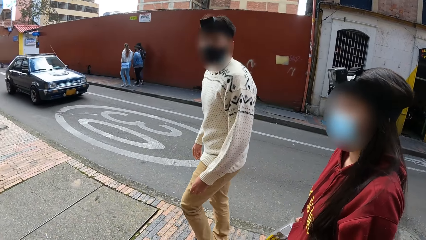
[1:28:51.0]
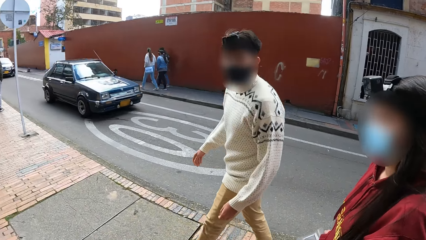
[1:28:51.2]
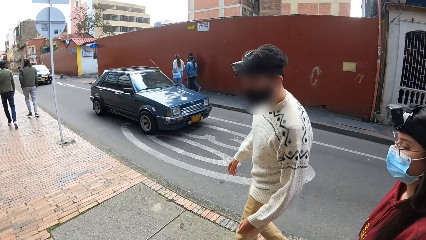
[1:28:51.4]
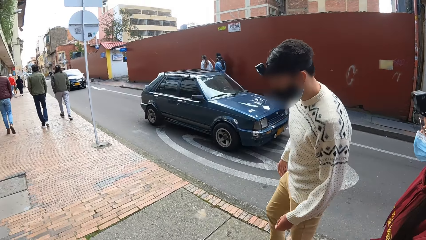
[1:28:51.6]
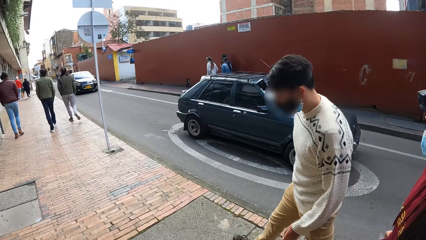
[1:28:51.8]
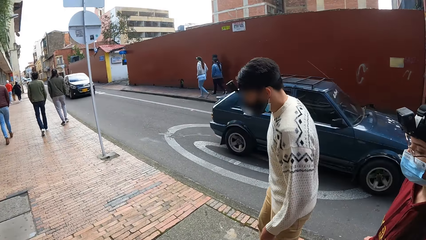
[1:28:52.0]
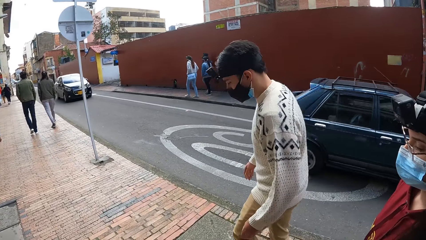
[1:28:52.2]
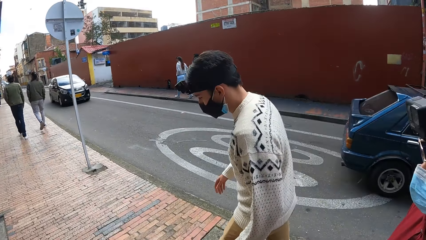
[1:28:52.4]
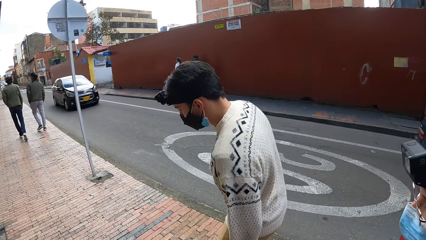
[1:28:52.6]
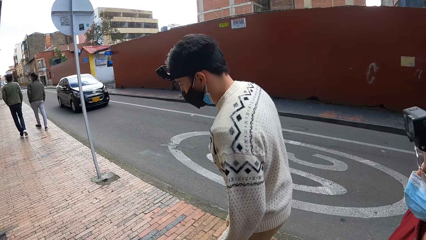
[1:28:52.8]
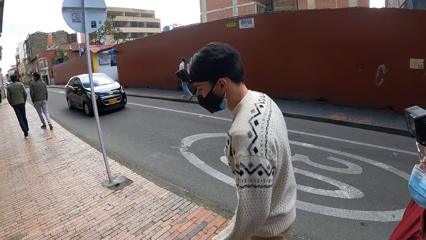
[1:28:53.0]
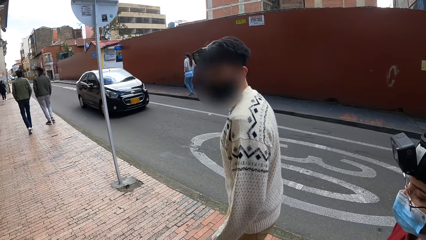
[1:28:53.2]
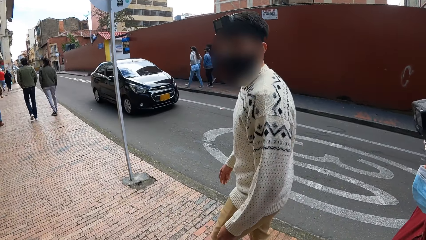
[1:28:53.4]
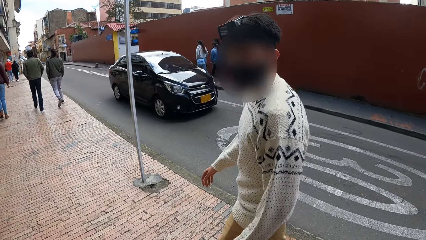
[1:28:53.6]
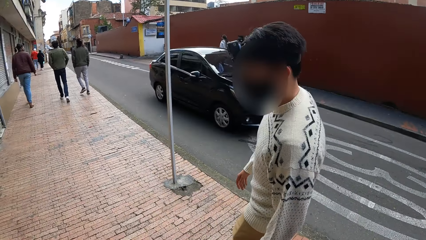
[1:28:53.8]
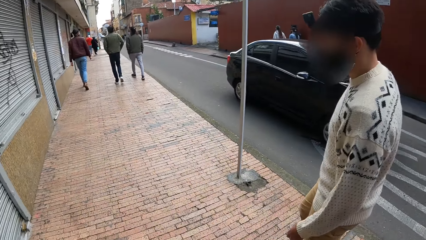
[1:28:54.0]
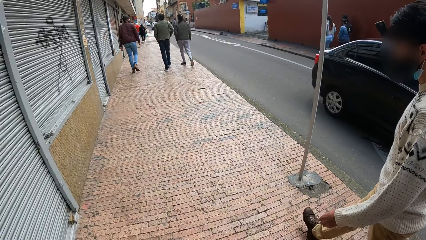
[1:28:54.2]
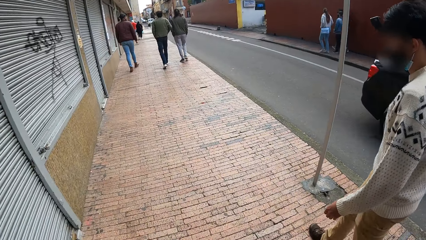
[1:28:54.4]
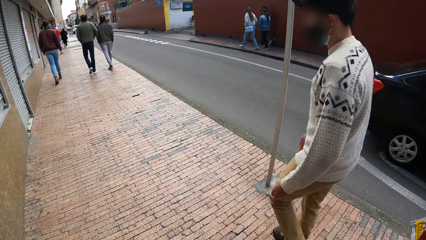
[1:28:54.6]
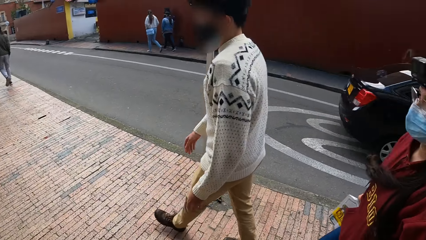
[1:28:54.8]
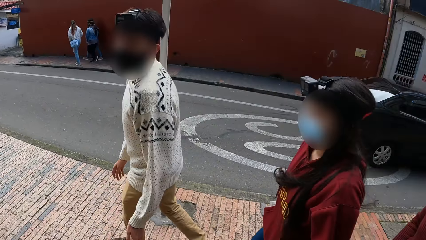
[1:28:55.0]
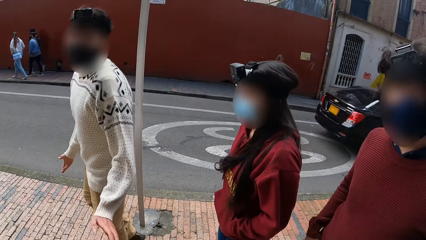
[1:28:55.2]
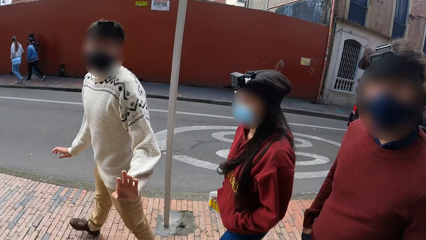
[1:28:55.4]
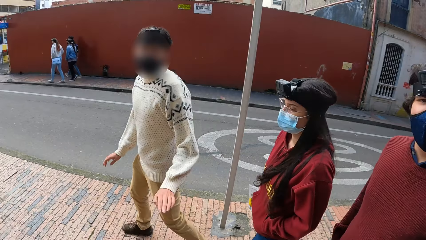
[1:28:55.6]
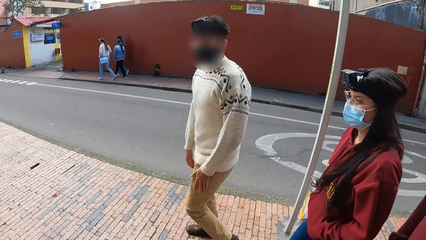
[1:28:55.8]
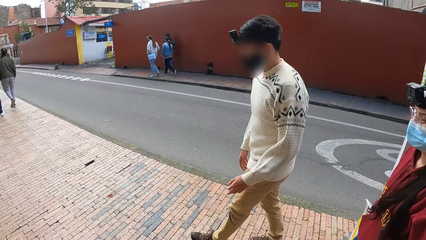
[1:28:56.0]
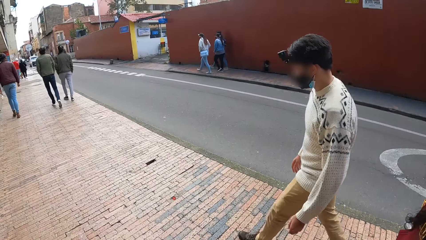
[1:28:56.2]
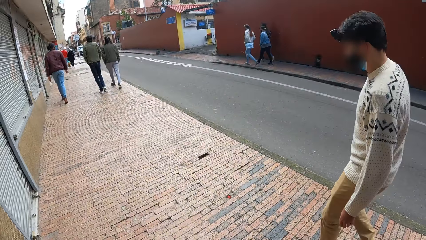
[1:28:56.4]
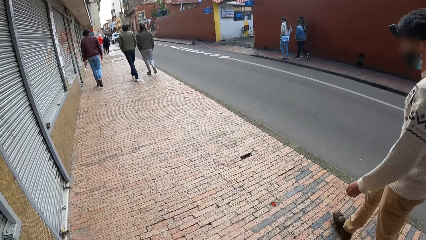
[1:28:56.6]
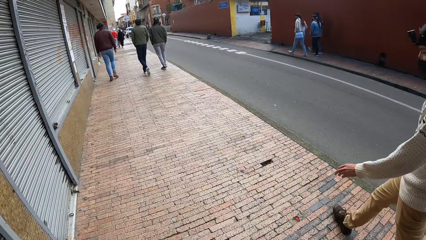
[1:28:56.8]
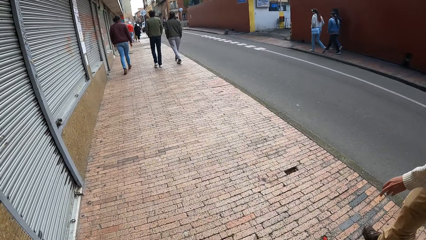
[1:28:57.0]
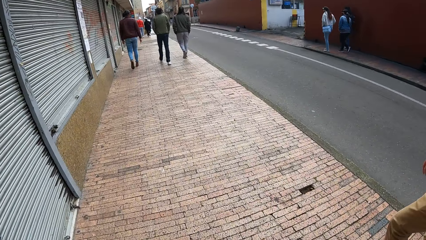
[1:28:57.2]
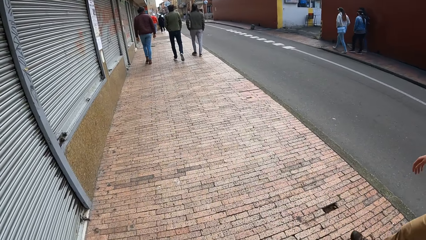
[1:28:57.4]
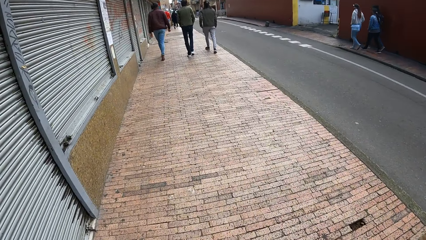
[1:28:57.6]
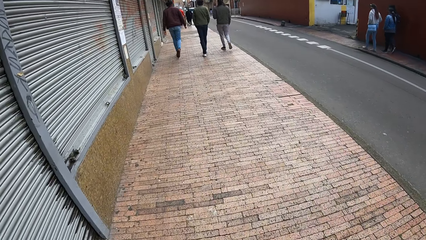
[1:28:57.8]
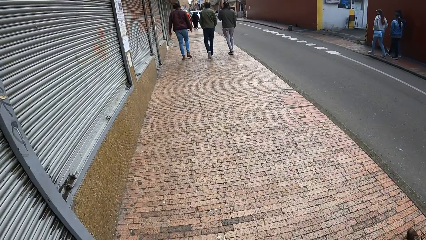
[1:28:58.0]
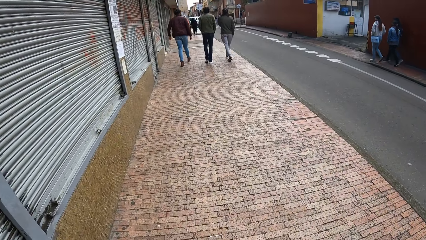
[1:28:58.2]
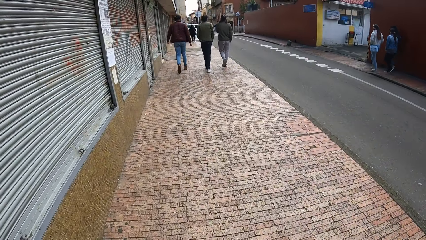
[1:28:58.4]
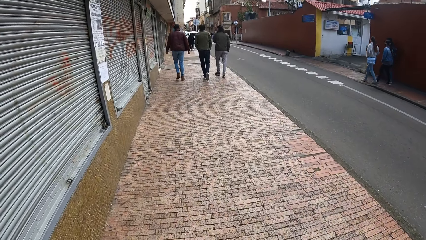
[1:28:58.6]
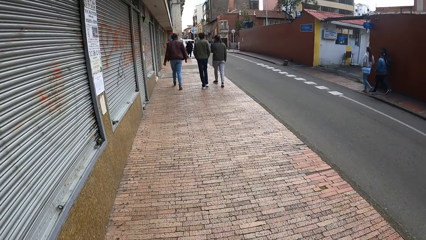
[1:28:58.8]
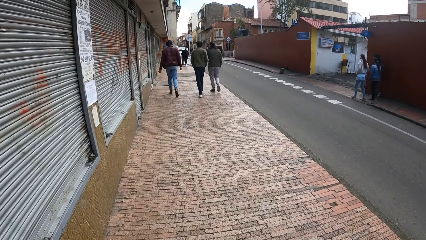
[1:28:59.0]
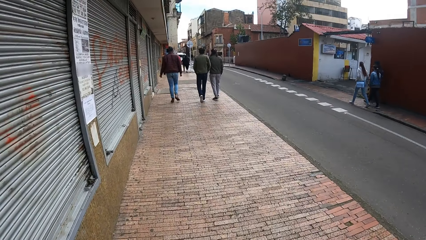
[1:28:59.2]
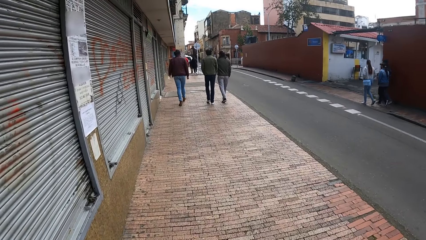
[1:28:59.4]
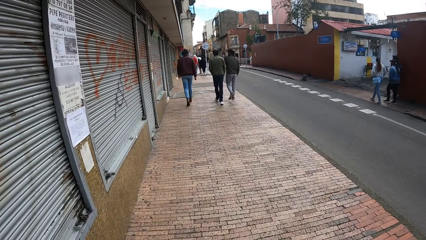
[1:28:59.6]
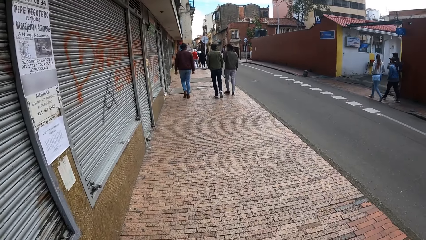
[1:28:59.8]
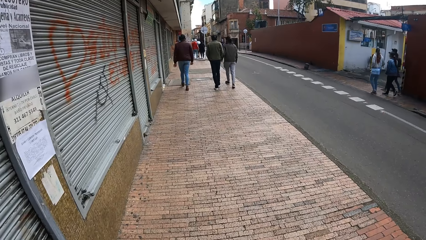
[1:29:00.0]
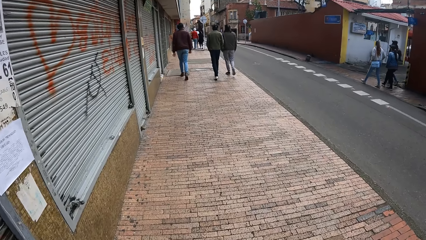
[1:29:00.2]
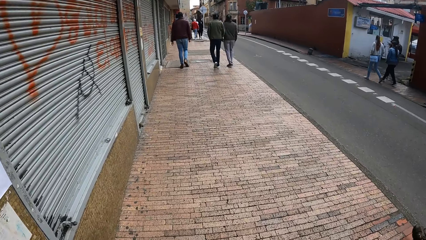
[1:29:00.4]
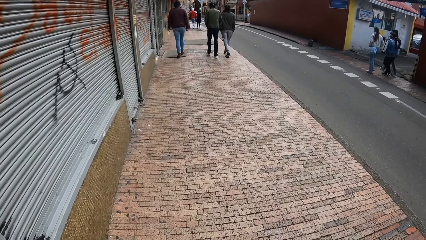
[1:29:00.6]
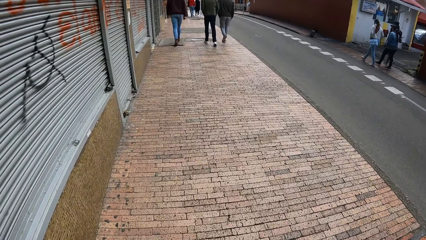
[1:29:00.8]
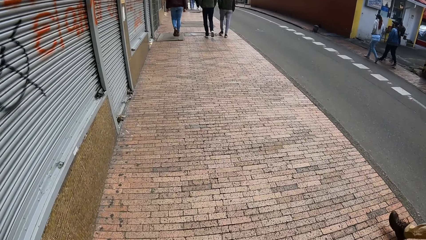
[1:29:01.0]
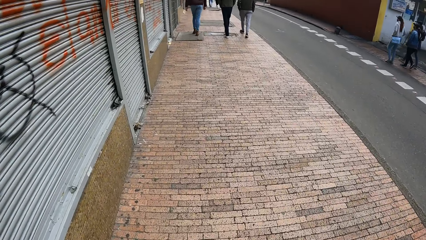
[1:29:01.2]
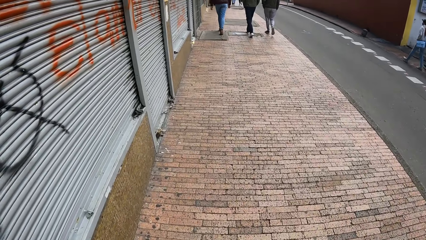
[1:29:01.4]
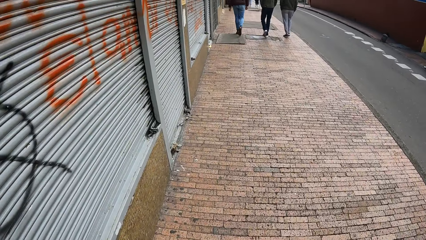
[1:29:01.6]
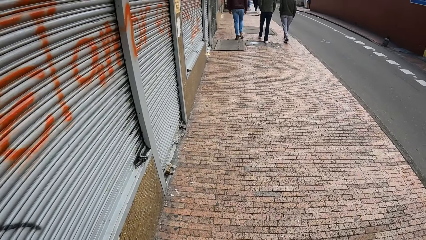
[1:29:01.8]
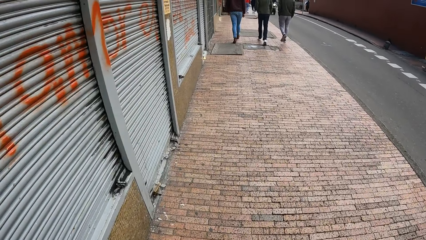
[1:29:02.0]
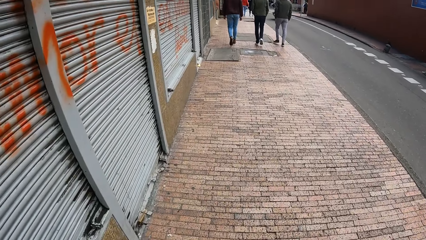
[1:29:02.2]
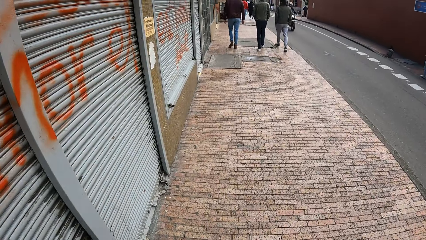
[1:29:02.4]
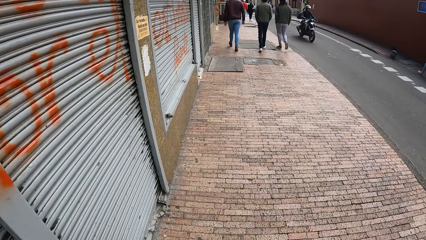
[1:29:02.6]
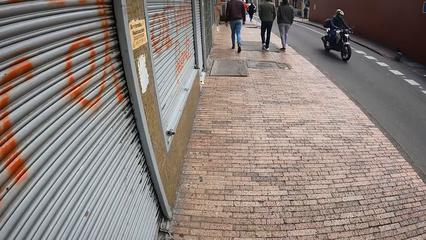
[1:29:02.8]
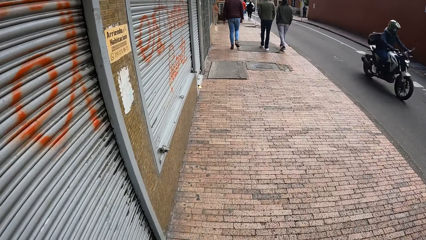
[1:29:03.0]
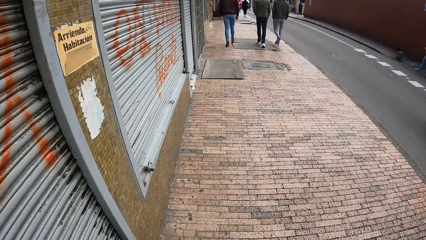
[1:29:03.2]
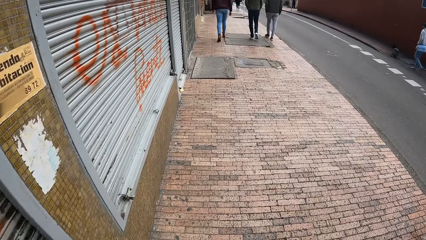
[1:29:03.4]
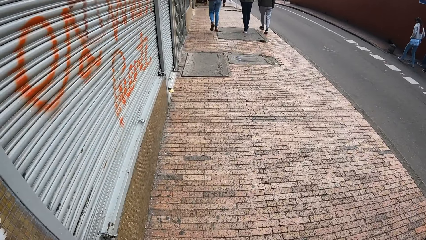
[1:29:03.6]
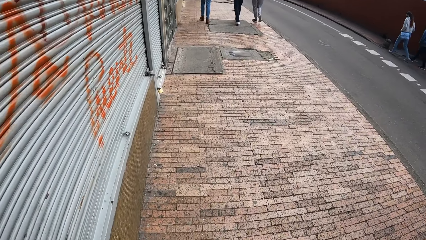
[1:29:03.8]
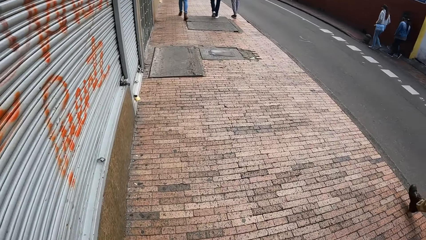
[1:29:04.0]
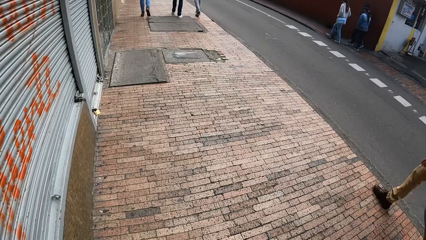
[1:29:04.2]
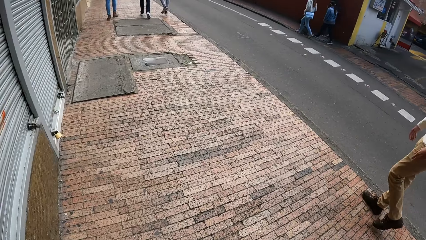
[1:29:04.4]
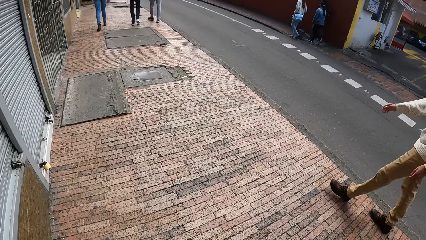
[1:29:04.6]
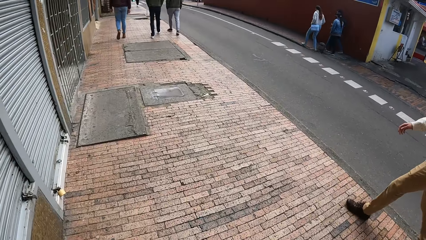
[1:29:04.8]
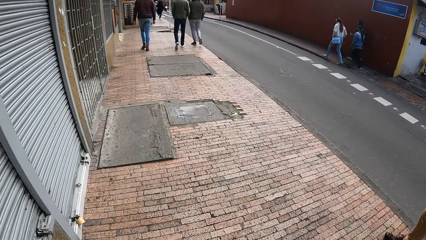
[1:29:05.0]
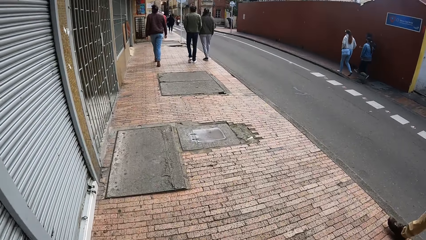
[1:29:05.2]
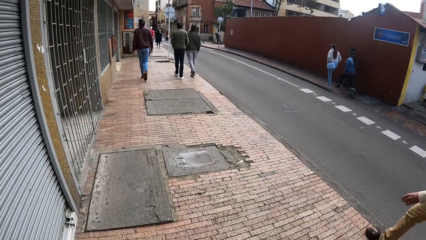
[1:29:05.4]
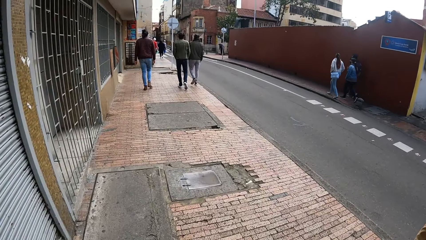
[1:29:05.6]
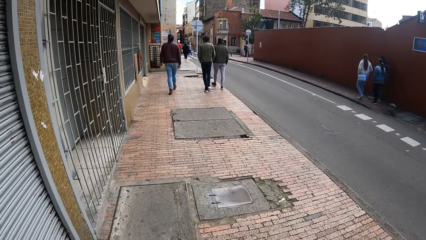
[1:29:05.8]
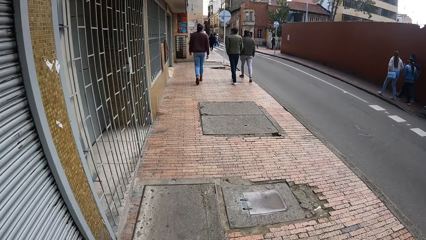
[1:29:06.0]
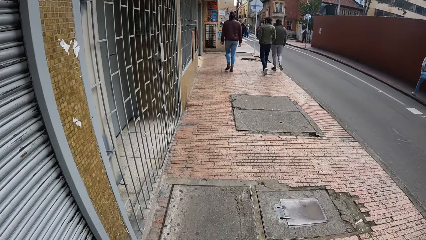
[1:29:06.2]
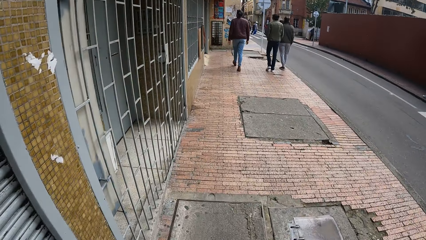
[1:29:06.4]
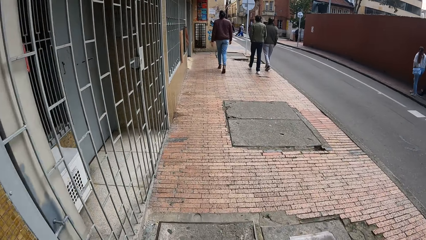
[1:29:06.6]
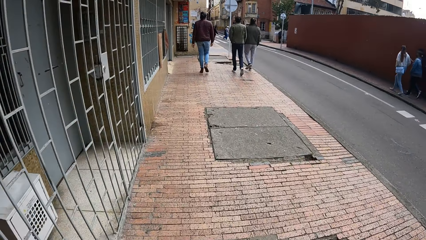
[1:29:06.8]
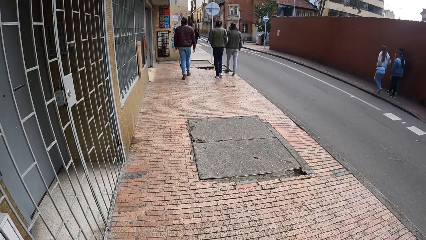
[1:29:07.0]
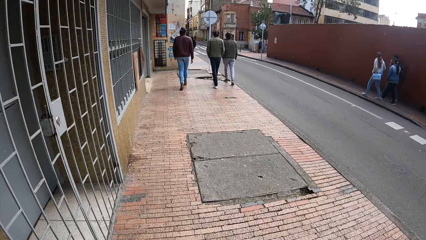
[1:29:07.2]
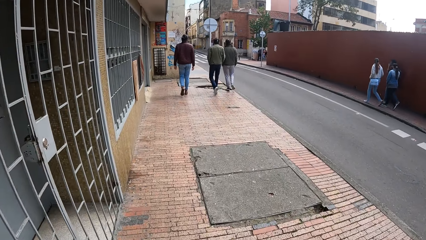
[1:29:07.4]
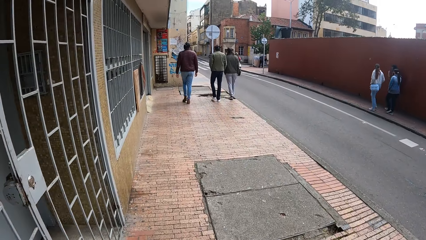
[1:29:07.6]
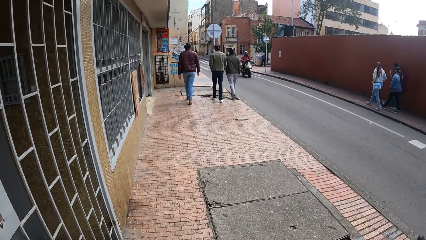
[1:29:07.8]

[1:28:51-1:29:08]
A blue car drives past the camera wearer. A black car drives past them. The man makes hand gestures with his hands. A motorcycle rides past the camera wearer.
